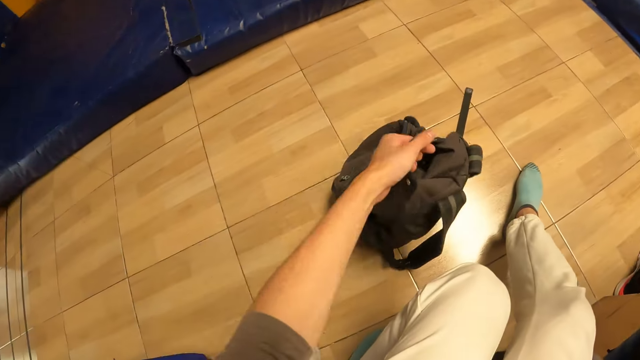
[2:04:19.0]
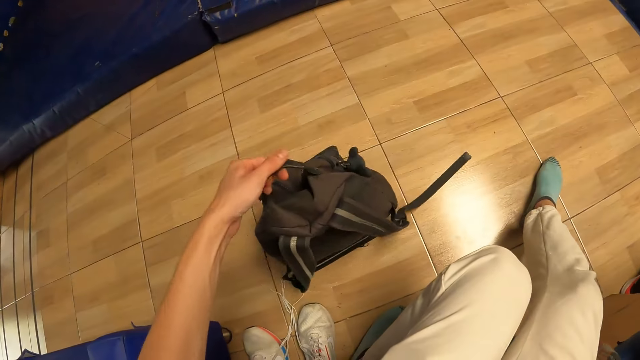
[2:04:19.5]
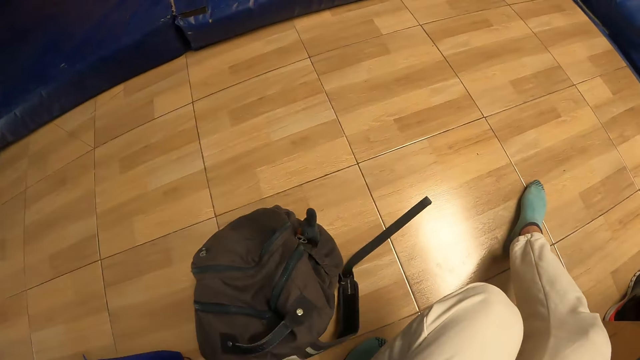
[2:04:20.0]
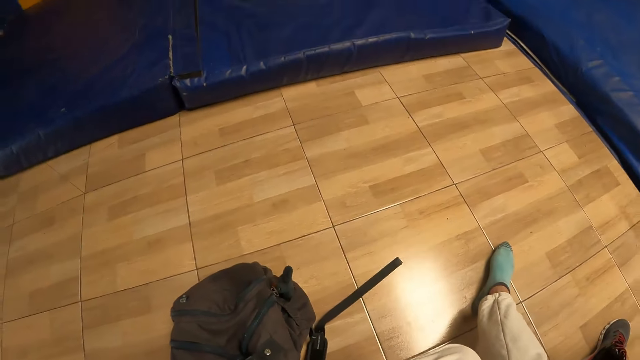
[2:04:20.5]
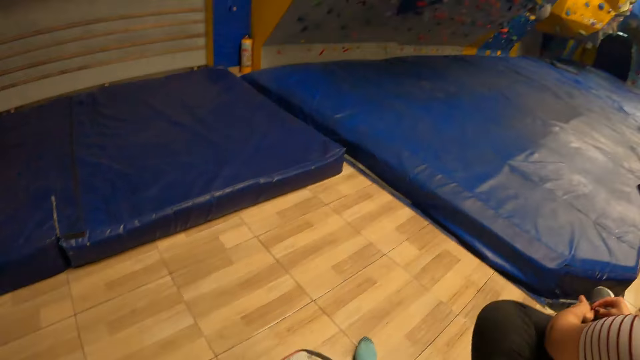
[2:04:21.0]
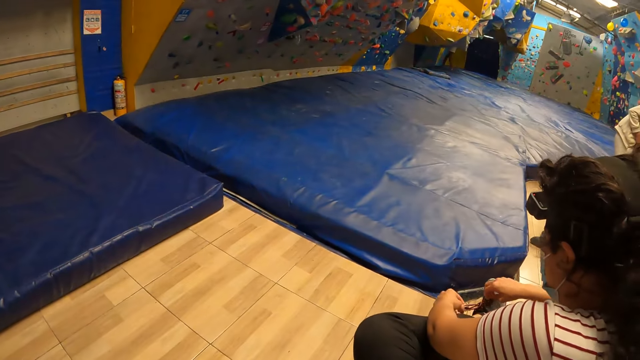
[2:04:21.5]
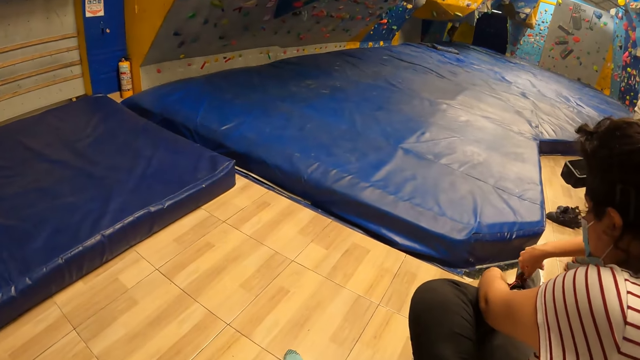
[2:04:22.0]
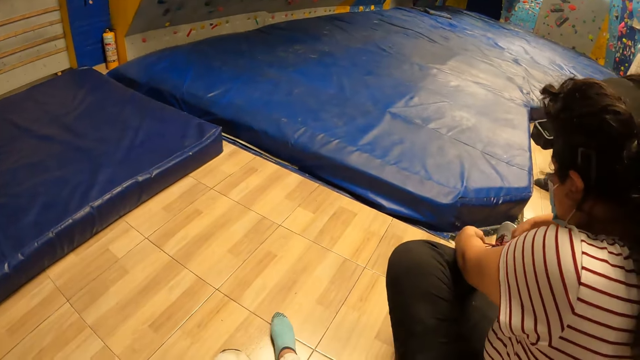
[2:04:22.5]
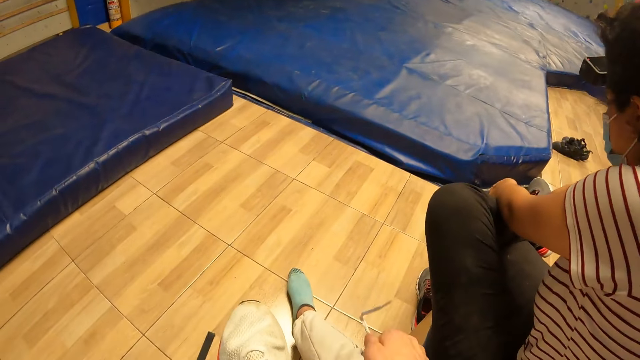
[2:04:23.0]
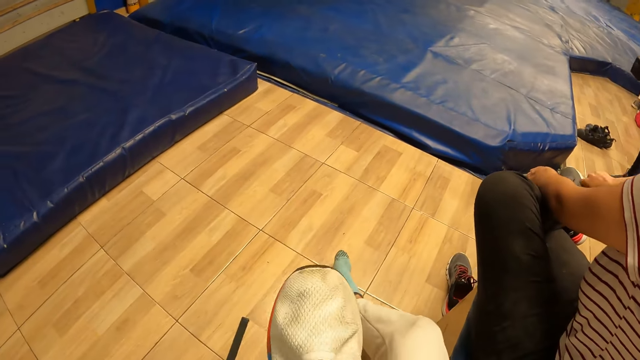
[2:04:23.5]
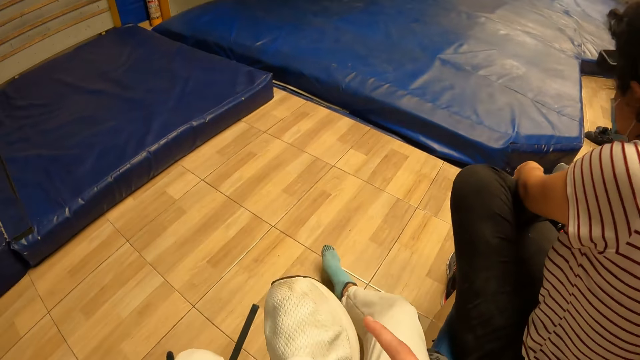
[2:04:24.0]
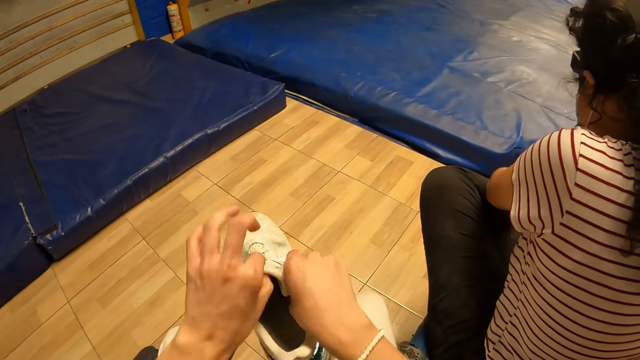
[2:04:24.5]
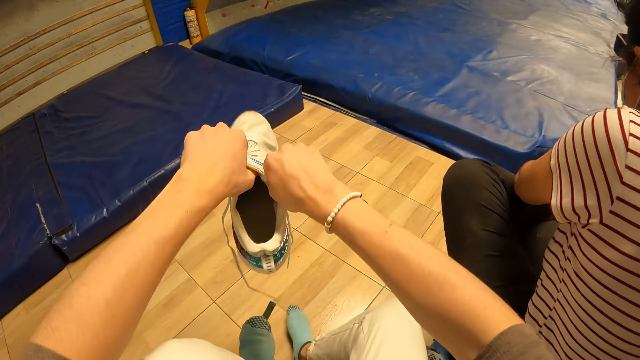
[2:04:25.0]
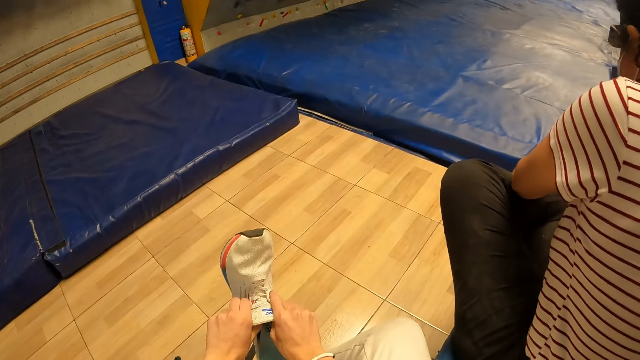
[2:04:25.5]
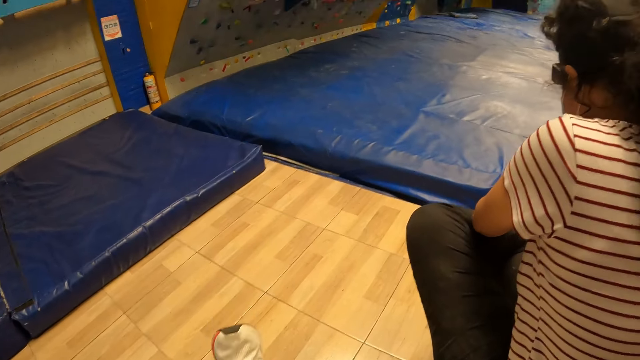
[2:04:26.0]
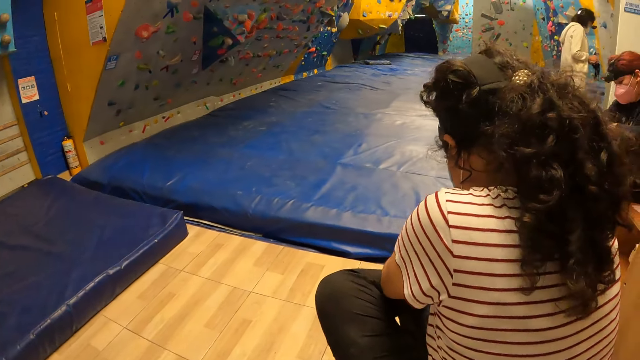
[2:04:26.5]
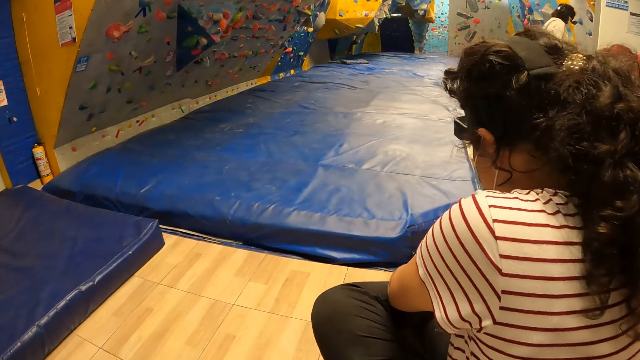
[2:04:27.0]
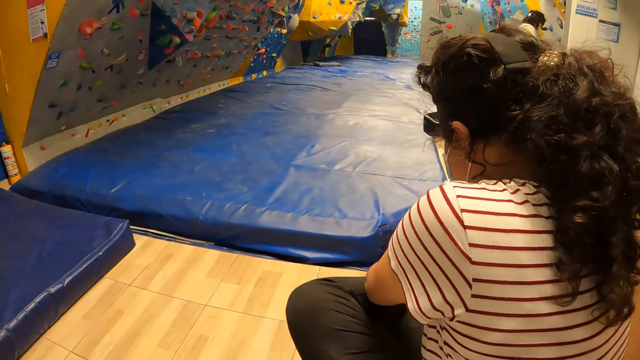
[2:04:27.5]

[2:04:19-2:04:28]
The camera wearer moves the bag on the ground with his left hand. He looks around a room. A lady ties shoe laces. The camera wearer wears the shoe in both hands in his left leg.

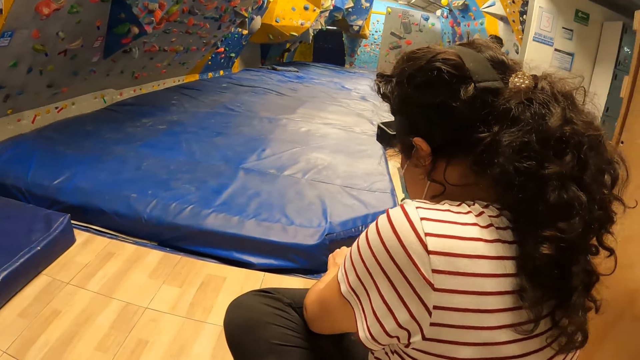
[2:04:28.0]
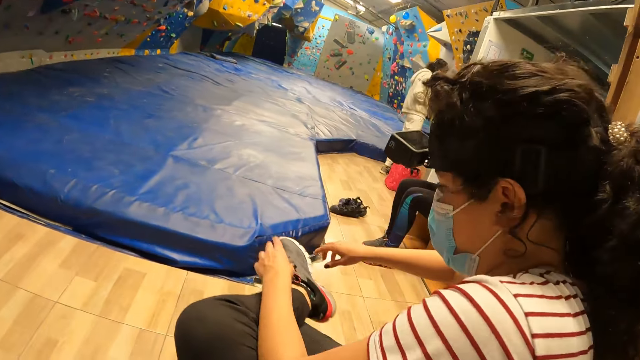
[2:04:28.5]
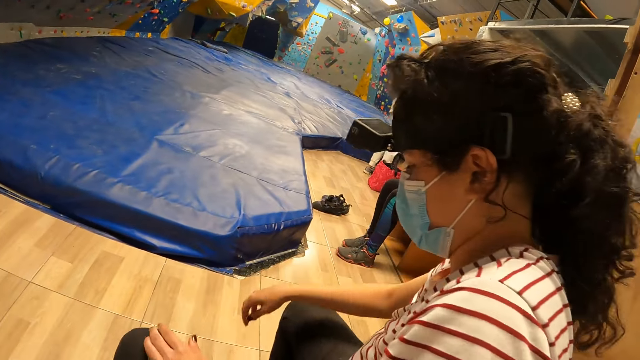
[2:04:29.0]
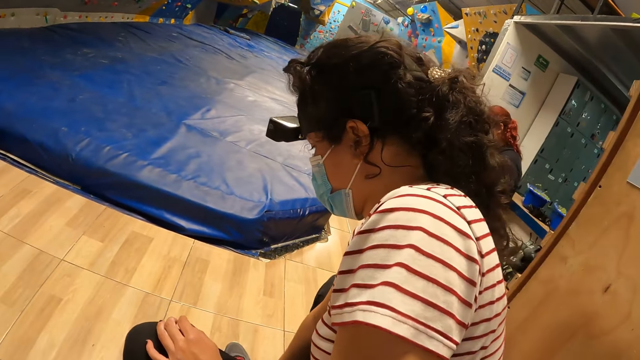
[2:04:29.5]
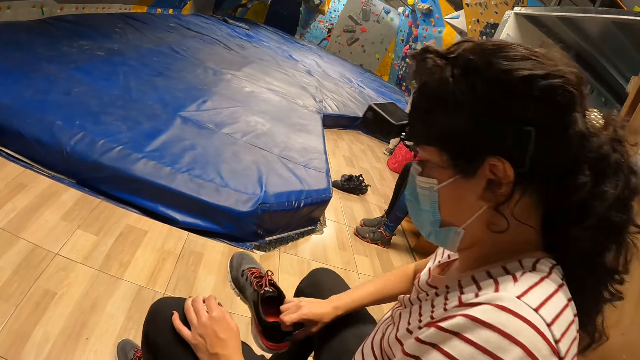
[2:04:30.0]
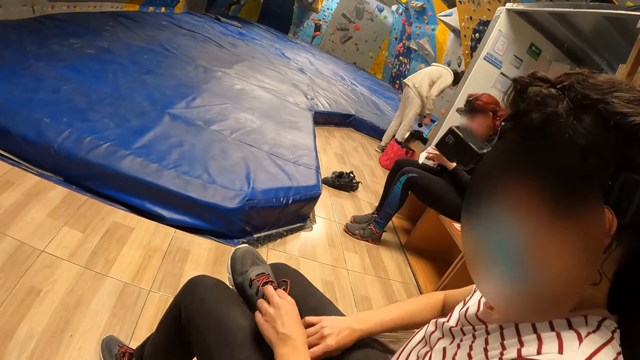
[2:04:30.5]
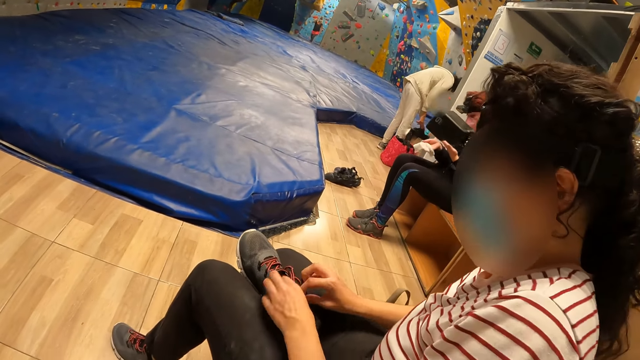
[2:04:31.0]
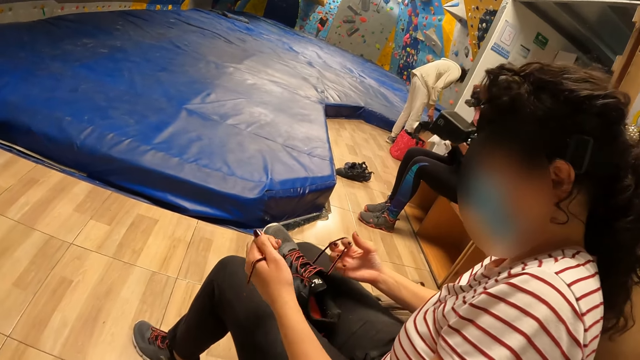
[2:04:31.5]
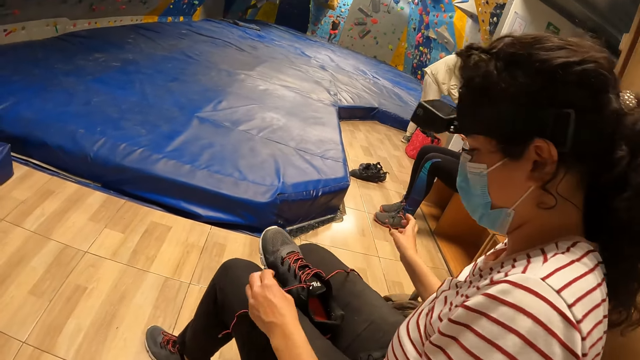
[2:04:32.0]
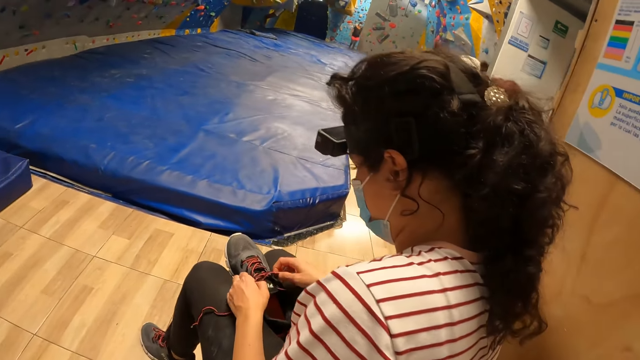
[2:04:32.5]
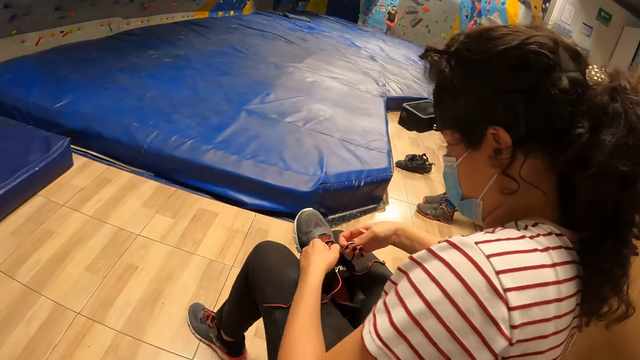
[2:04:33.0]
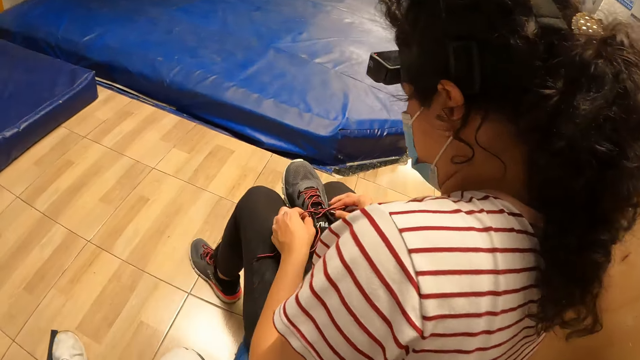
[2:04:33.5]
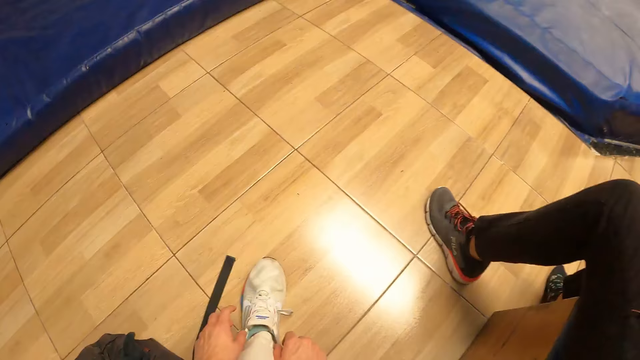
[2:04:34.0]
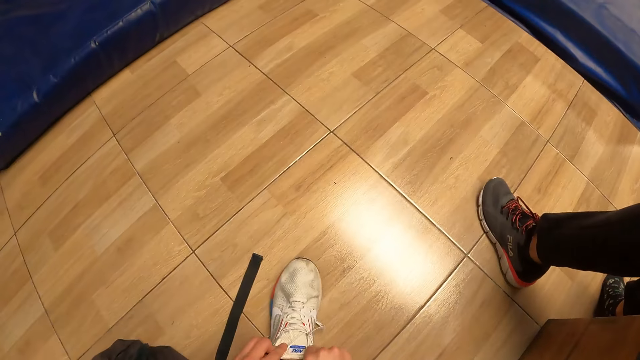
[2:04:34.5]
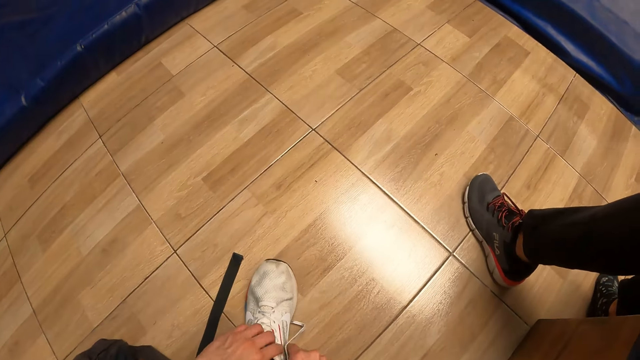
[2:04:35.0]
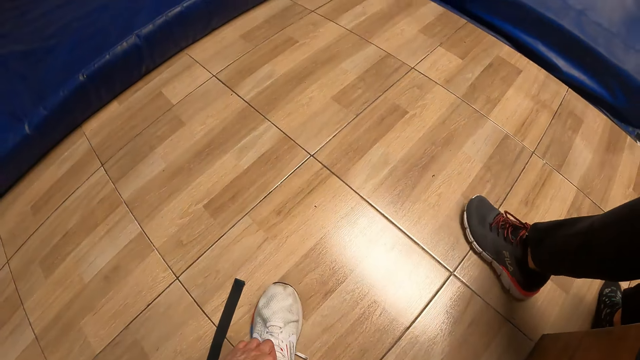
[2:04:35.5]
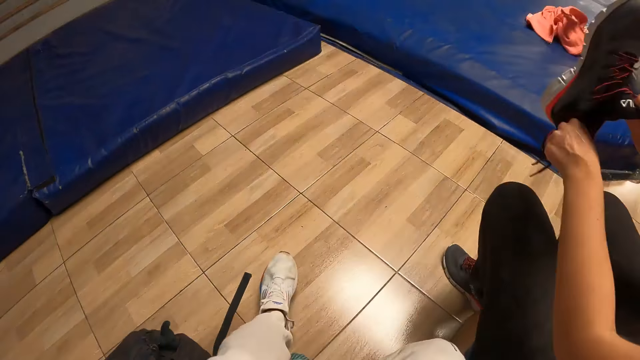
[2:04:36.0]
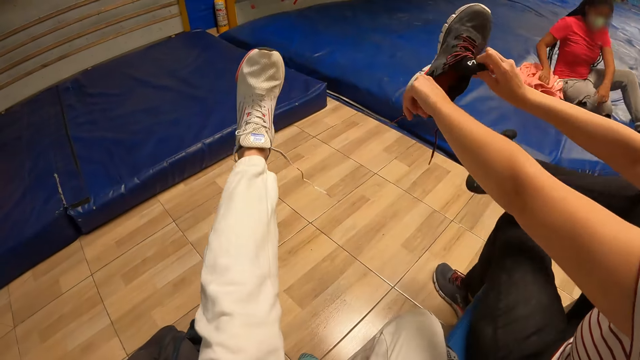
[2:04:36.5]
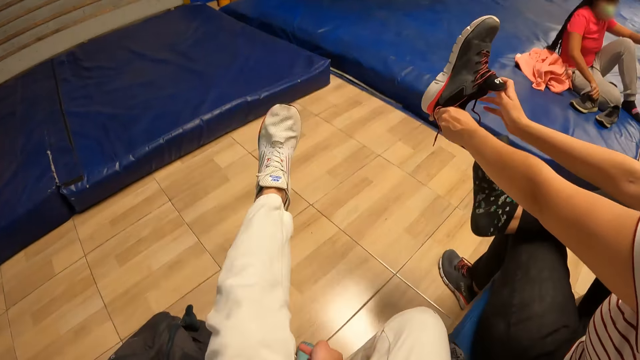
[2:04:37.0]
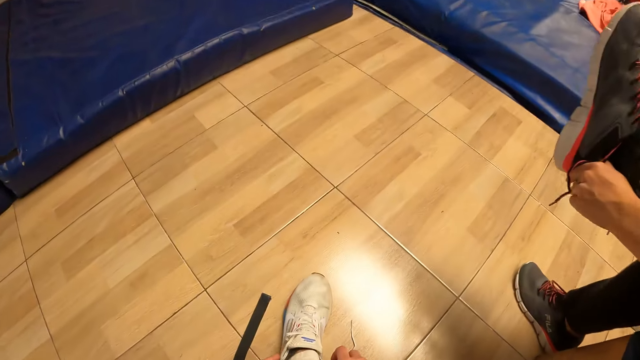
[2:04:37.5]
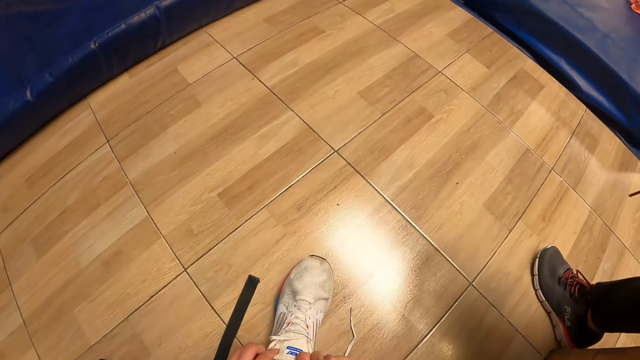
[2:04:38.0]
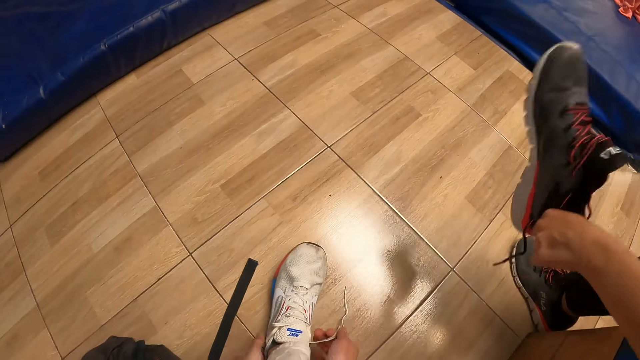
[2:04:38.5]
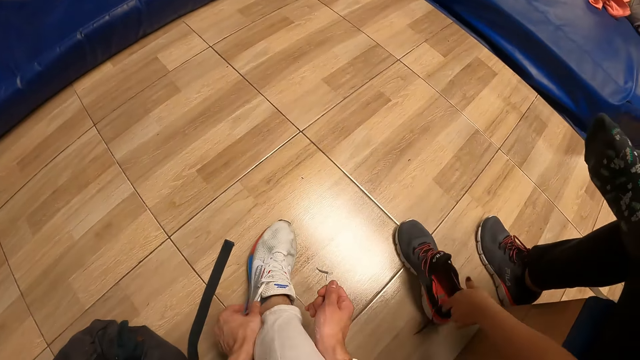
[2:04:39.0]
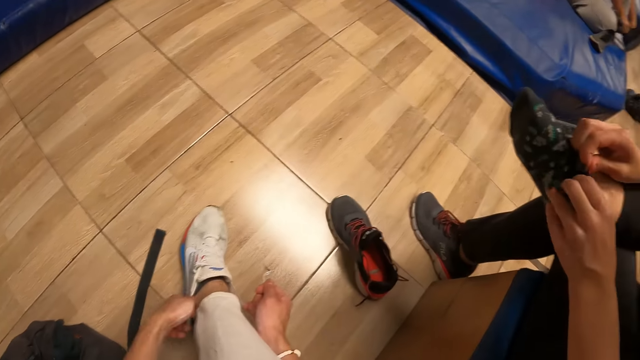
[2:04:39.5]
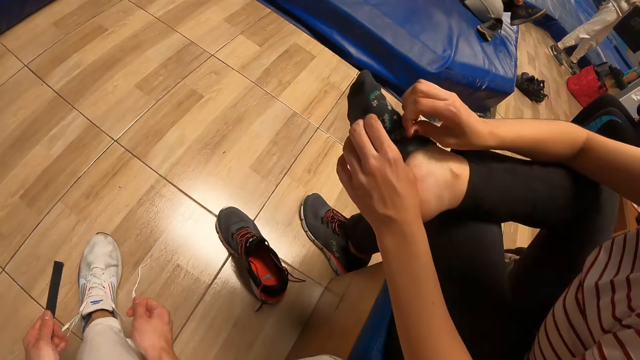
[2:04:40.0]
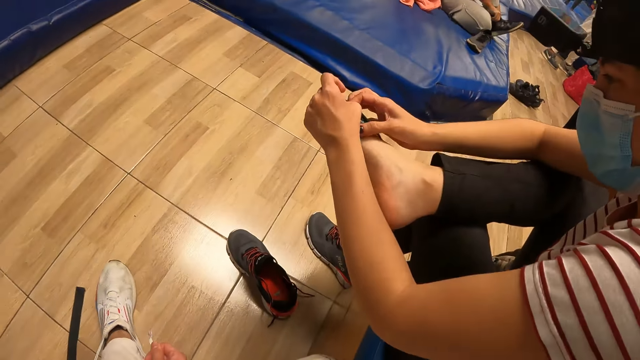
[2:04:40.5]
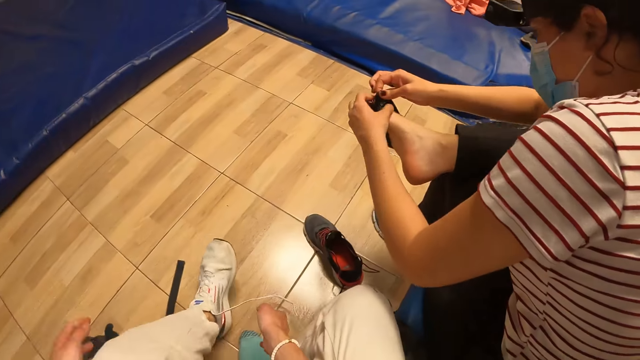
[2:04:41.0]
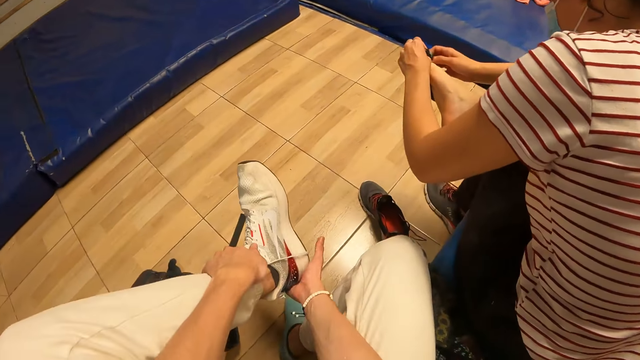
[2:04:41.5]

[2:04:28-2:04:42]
The camera wearer looks around a room. A woman picks up the shoe from the ground with her right hand. The woman loosens a shoe lace with both hands. The woman adjusts shoe laces. The camera wearer adjusts the shoe on his left leg with both hands. He stretches his left leg towards a bouldering bed. The woman wears the shoe in both hands on her right leg. The woman removes a shoe. The camera wearer tightens the shoe lace of the shoe on his left leg with both hands. The woman removes a sock from her right leg with both hands.
